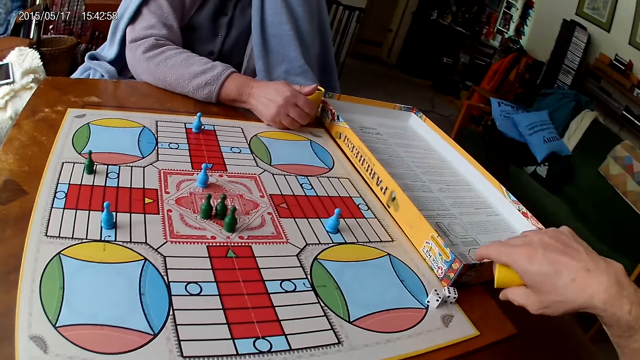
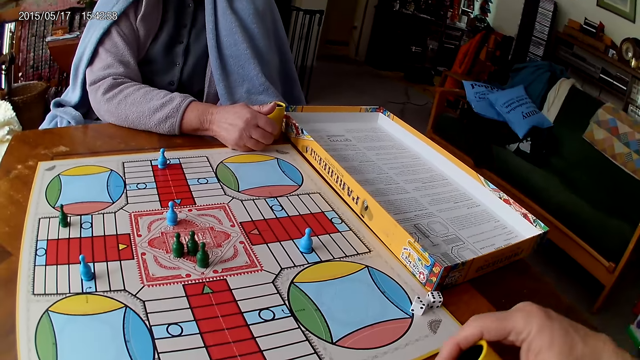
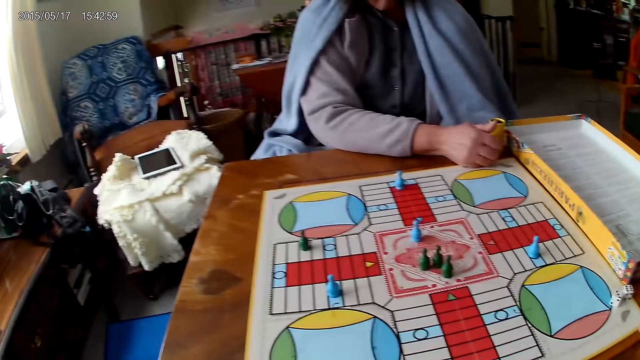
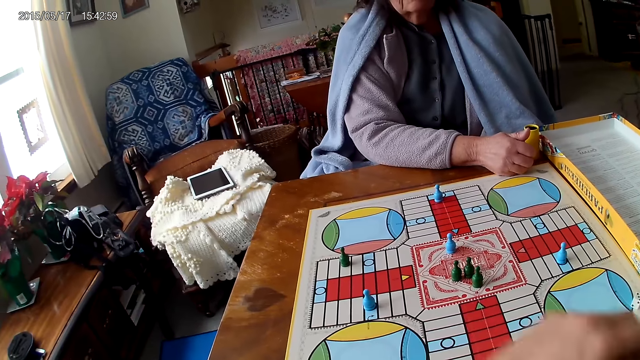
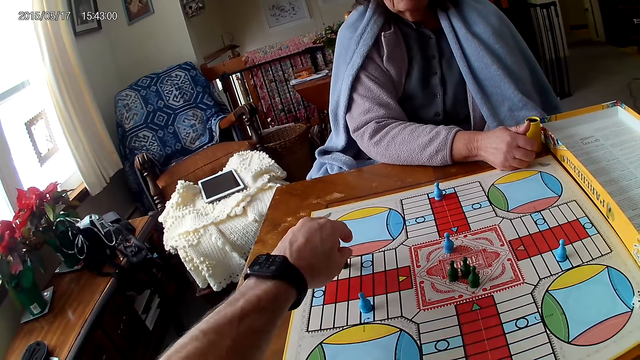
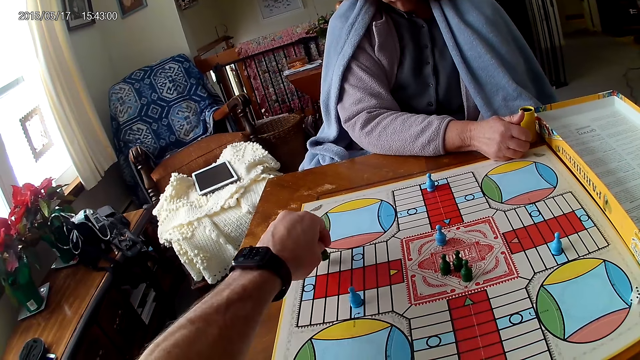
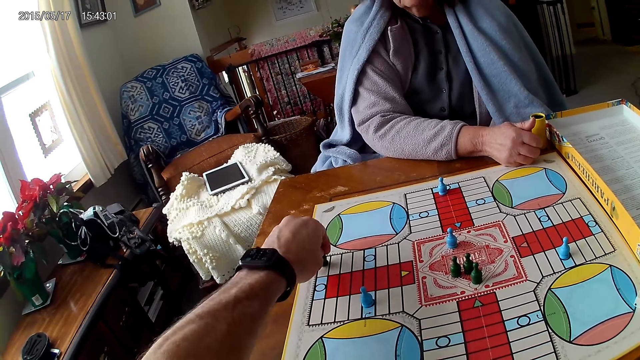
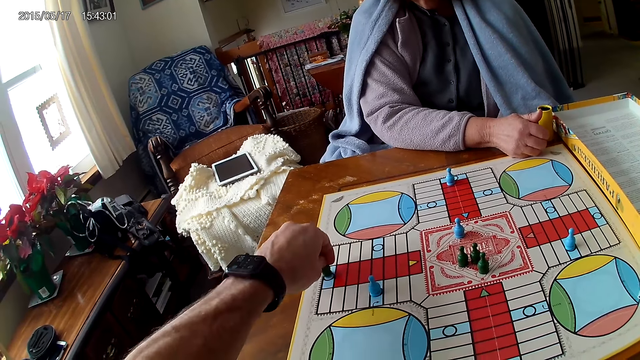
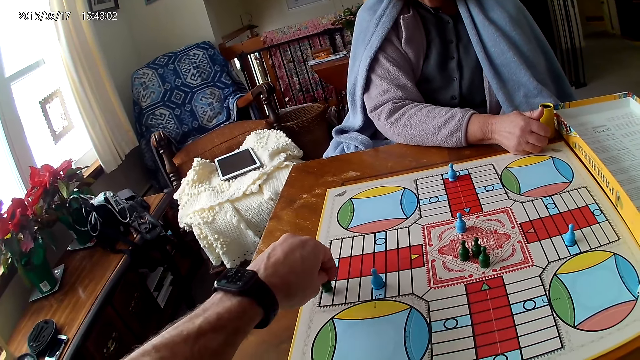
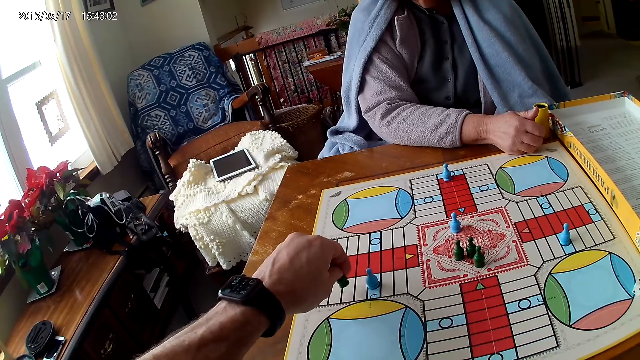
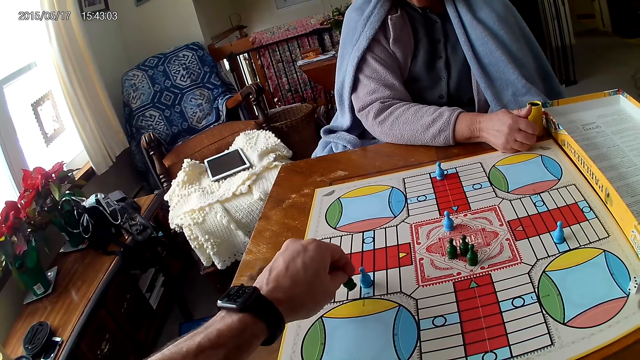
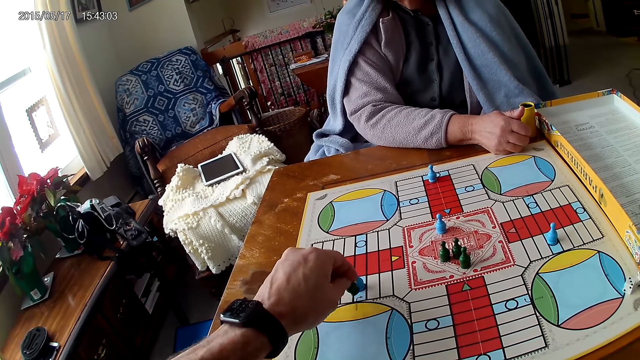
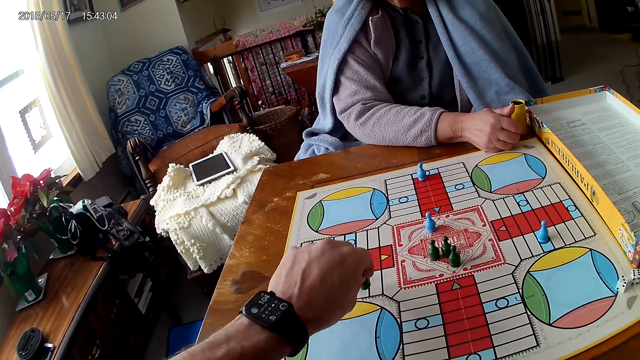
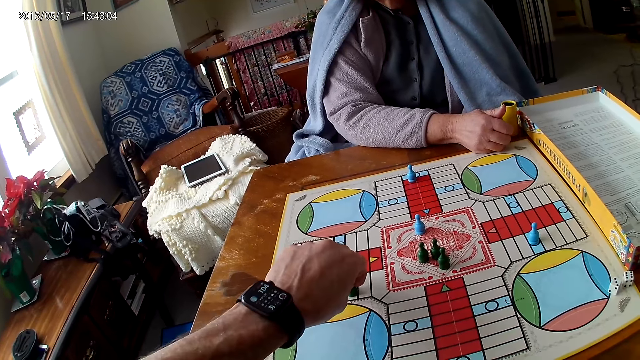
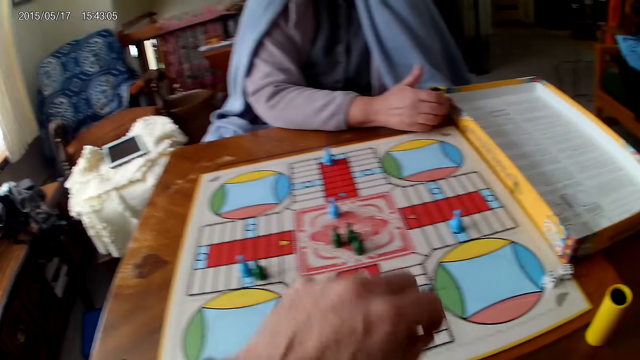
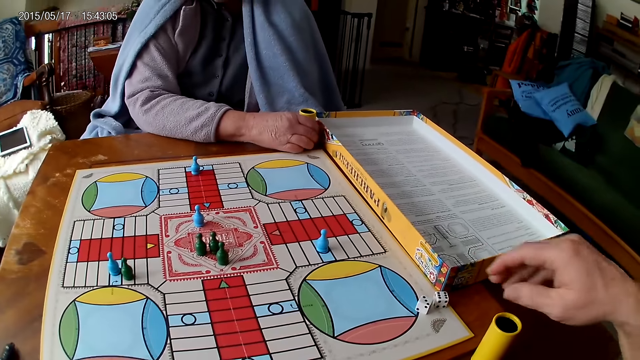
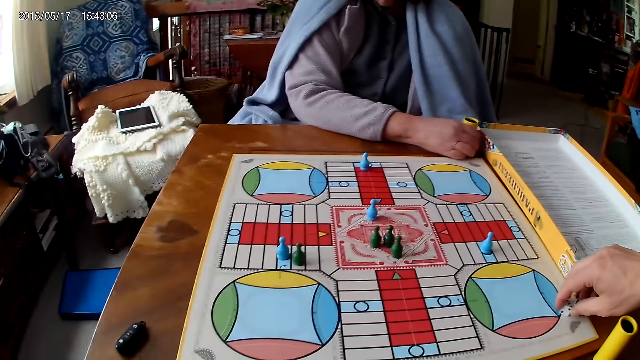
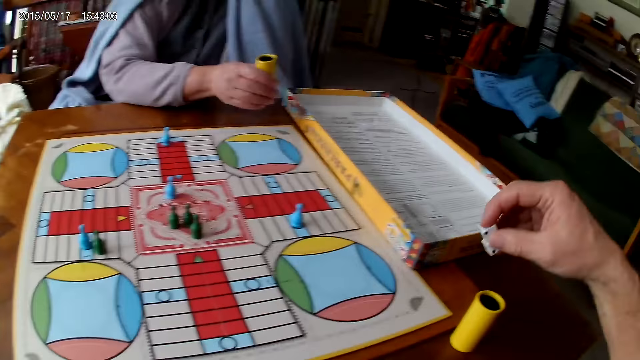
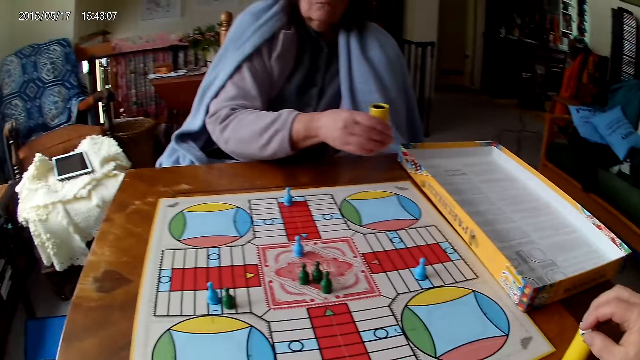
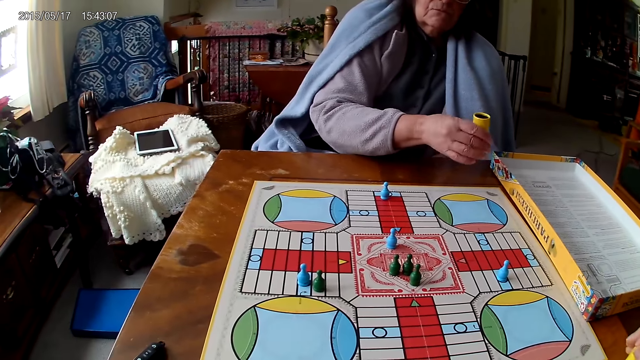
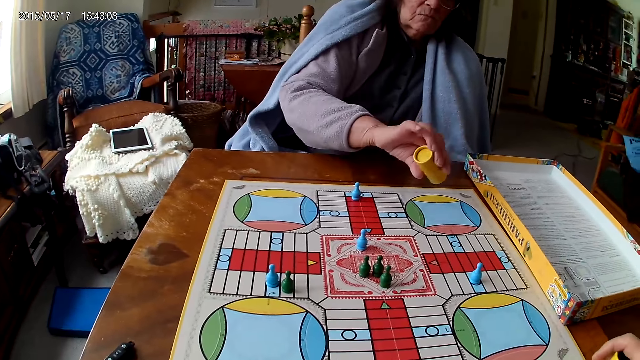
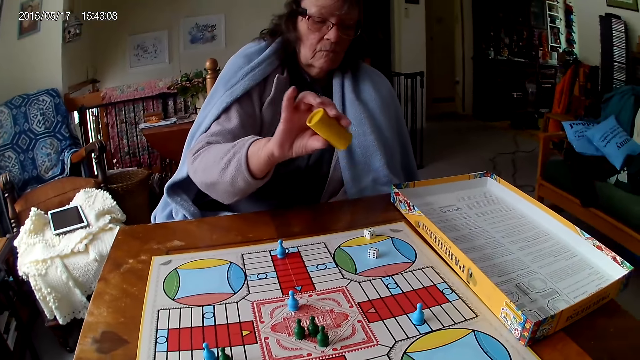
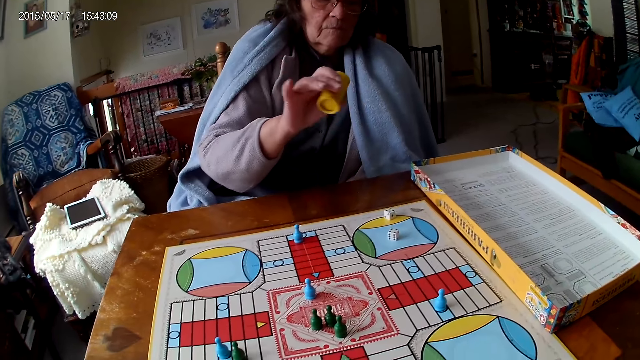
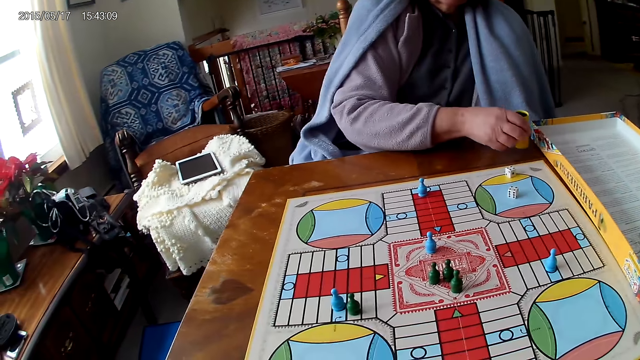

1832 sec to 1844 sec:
The camera wearer drops the dice into the container. He drops the dice cup, picks the dice, moves a piece on the Ludo board with his left hand, and picks his dice from the Ludo board with his right hand. A woman shakes her container with her right hand. The camera wearer drops the dice in his container on the table. The woman drops the dice in her container on the Ludo board.

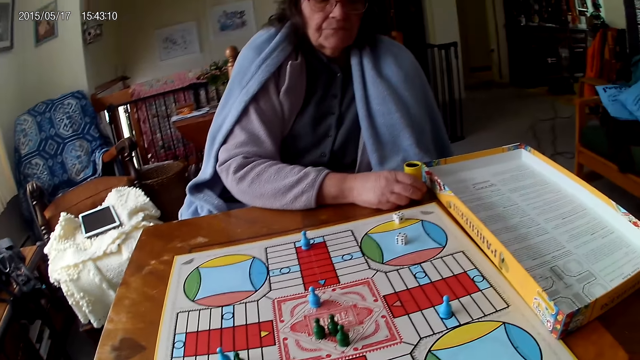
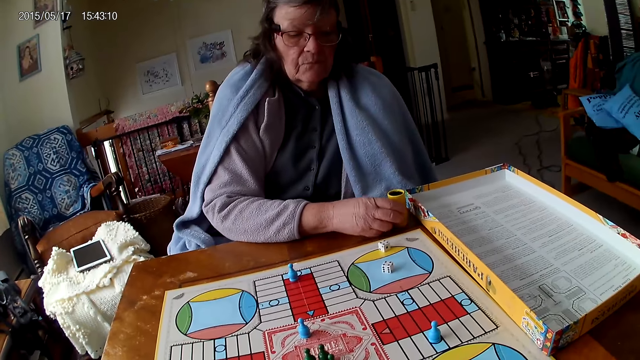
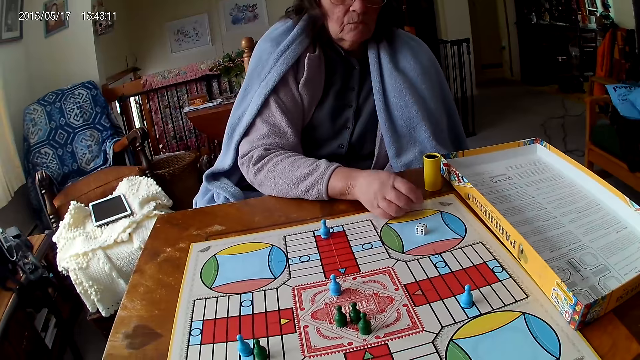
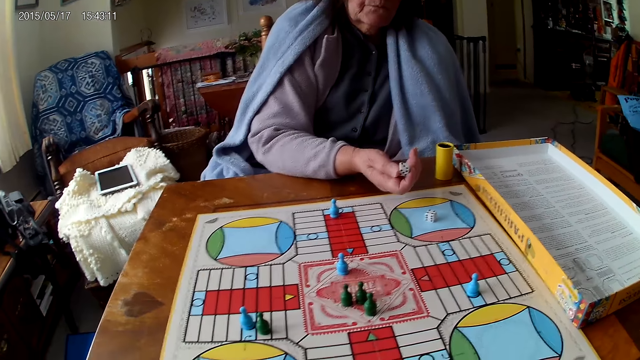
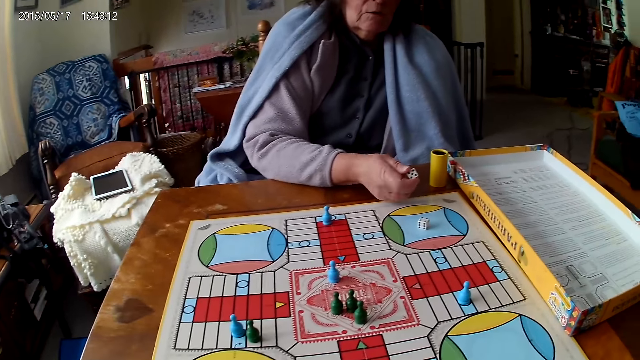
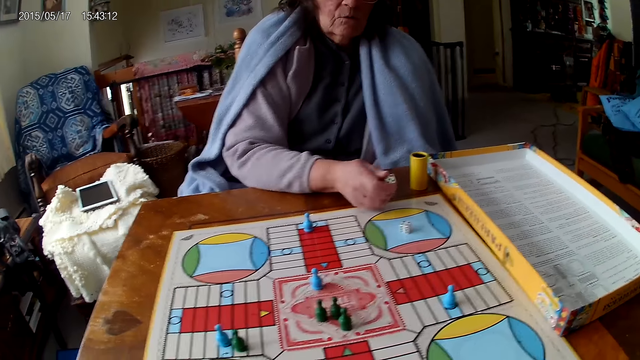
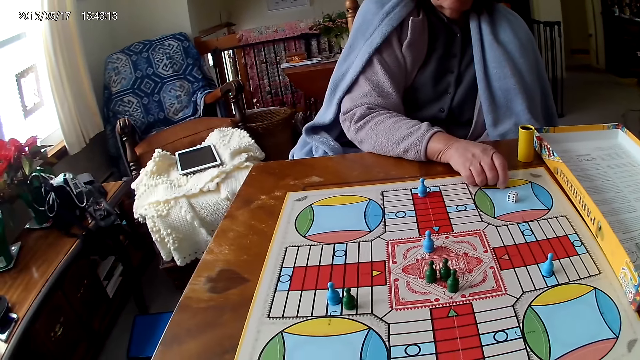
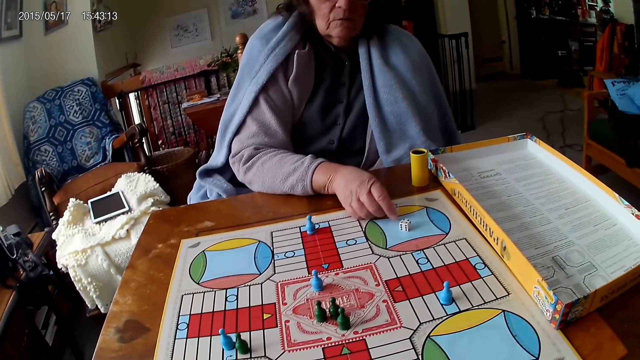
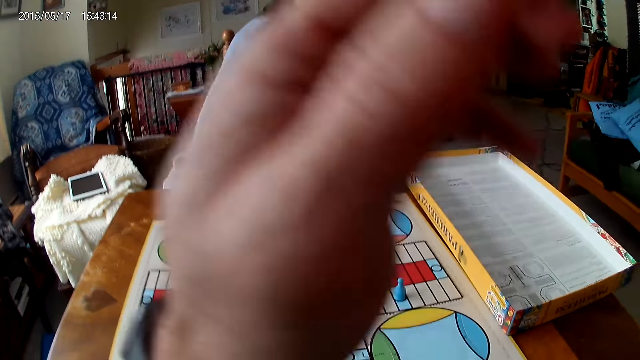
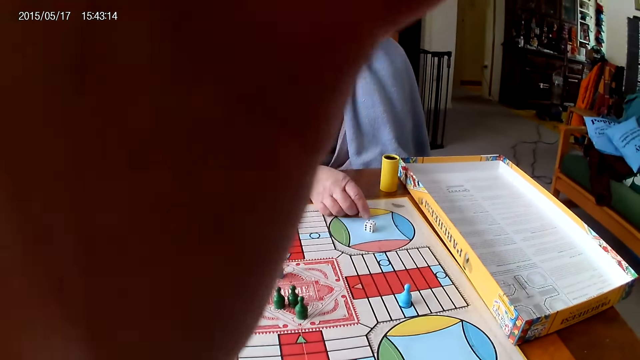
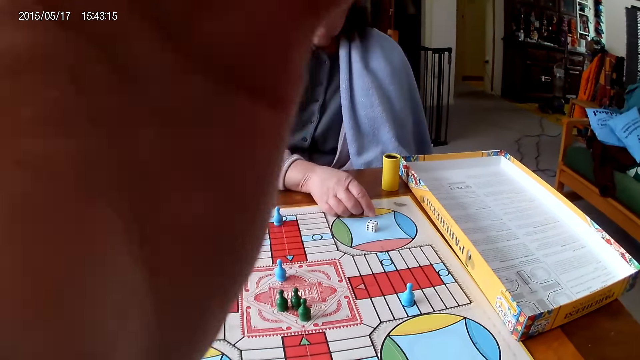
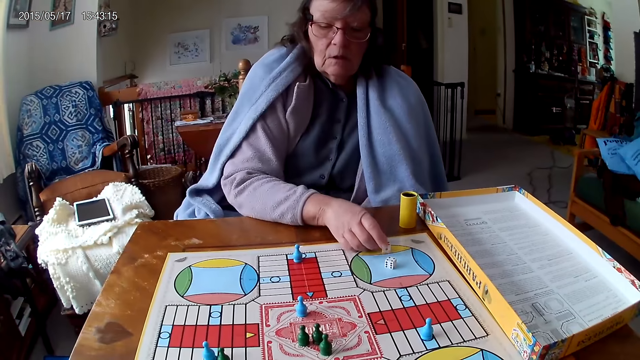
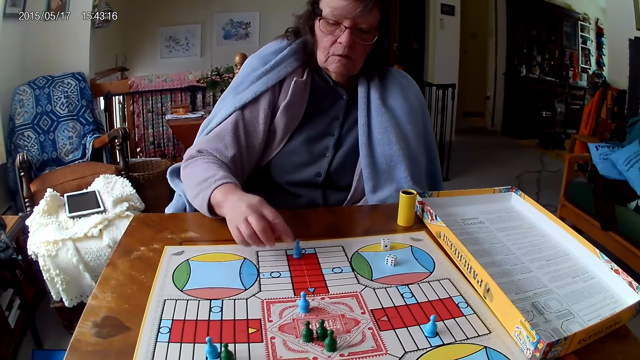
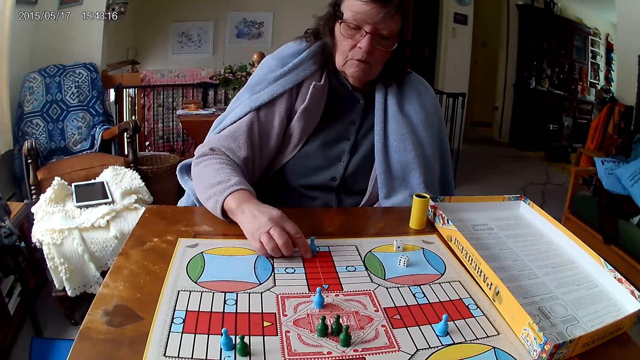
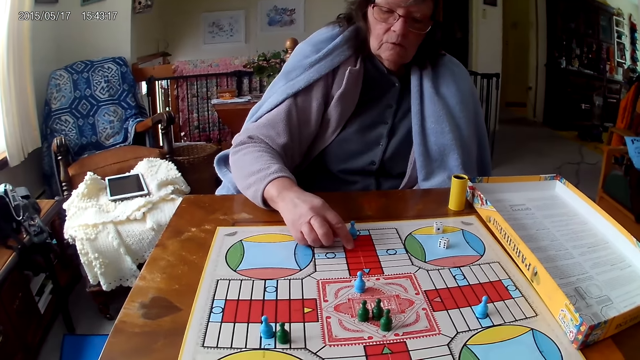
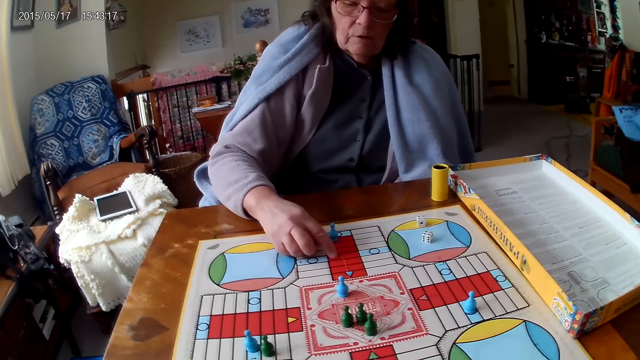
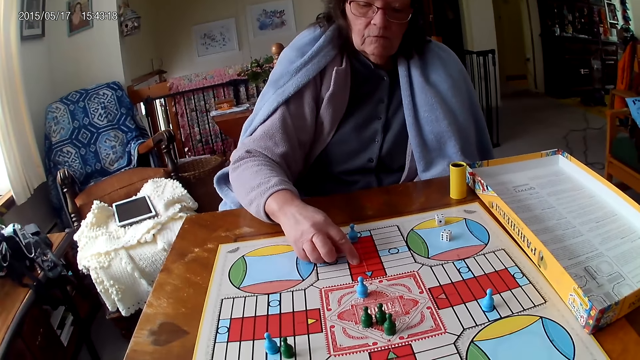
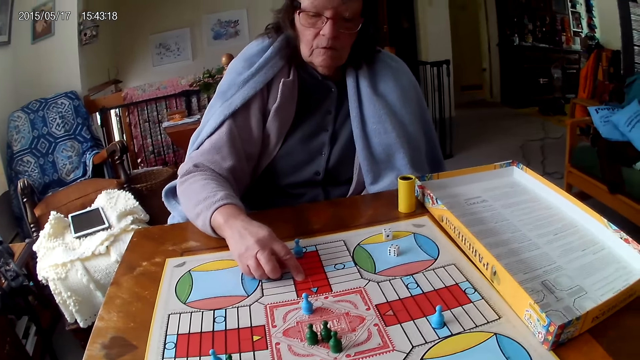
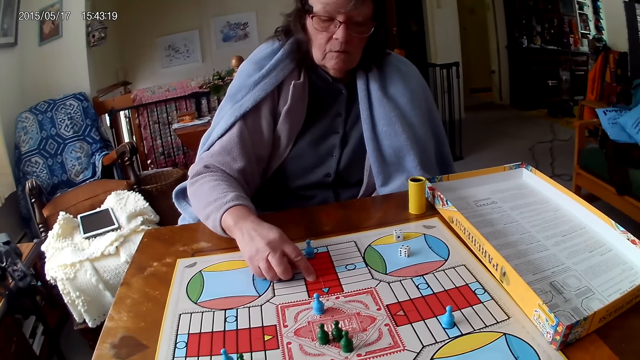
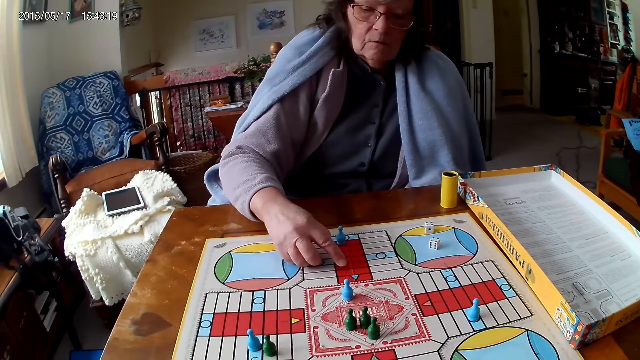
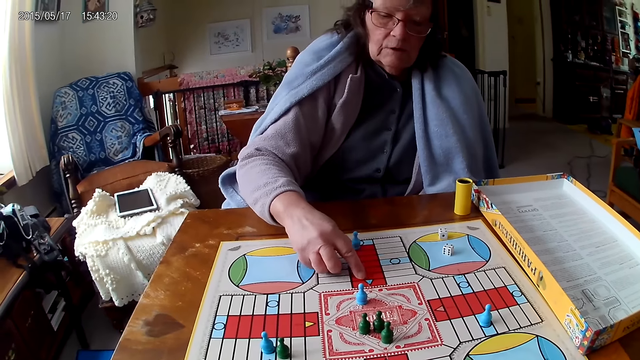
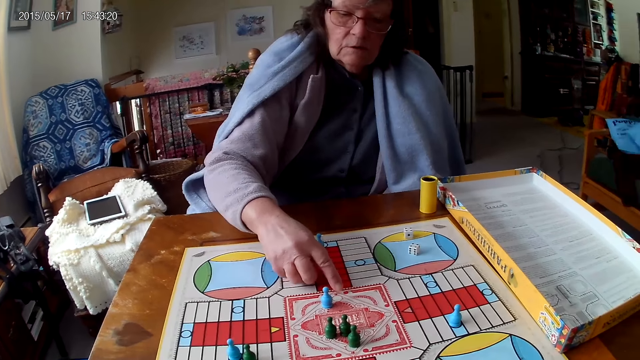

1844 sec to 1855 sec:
A woman drops her container on the Ludo board, picks a die with her right hand from the table, examines the dice, and drops the die with her right hand on the table. The camera wearer touches his face with his left hand. The woman counts boxes on the Ludo board with her right hand.
